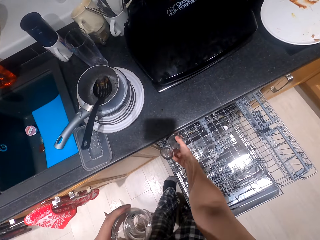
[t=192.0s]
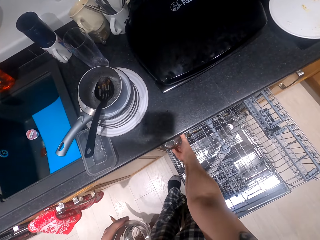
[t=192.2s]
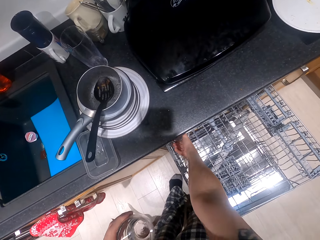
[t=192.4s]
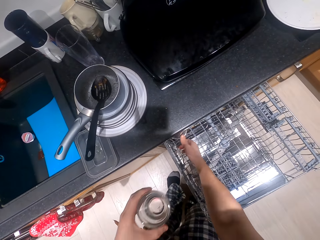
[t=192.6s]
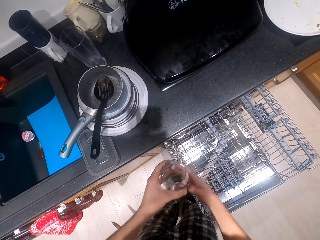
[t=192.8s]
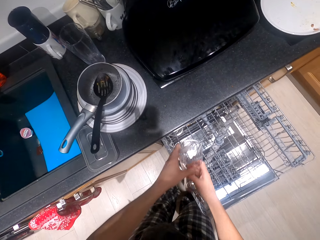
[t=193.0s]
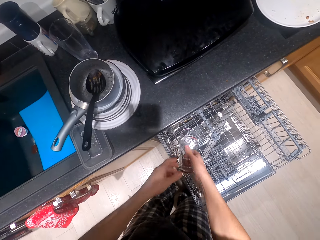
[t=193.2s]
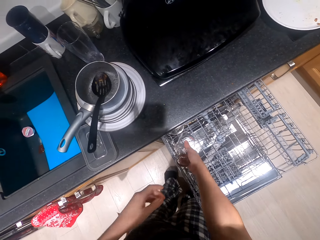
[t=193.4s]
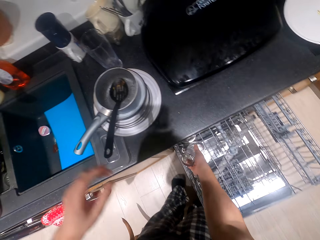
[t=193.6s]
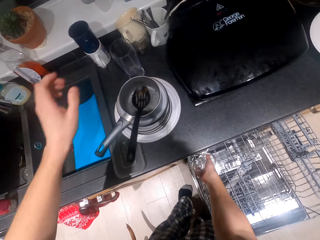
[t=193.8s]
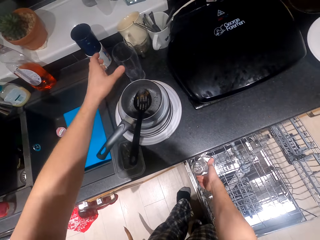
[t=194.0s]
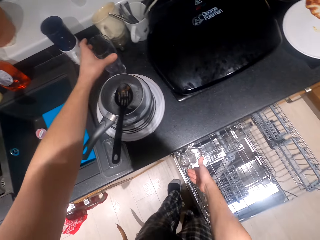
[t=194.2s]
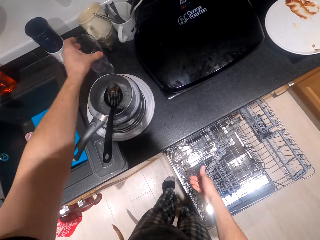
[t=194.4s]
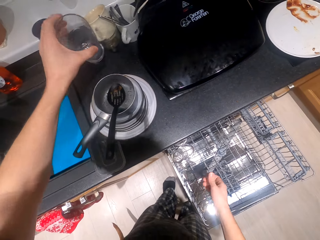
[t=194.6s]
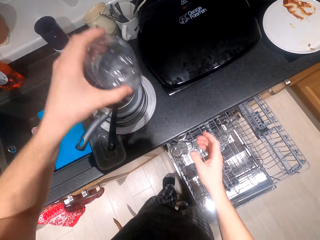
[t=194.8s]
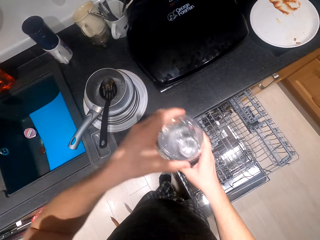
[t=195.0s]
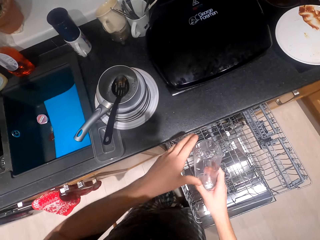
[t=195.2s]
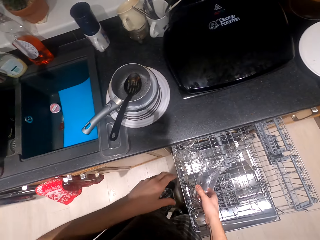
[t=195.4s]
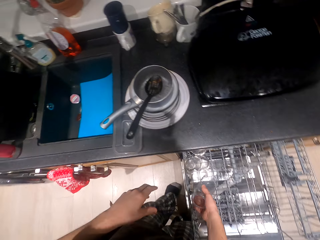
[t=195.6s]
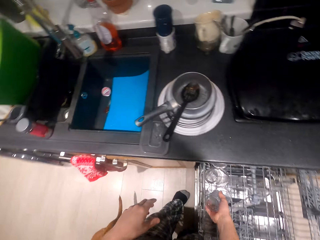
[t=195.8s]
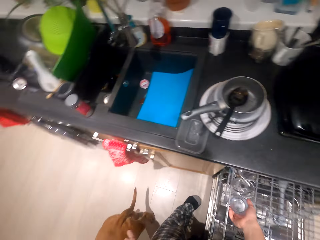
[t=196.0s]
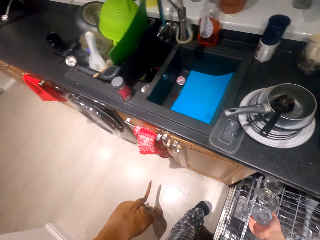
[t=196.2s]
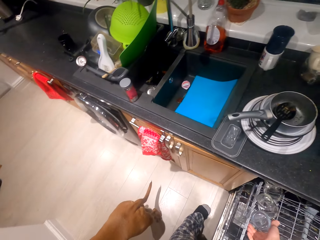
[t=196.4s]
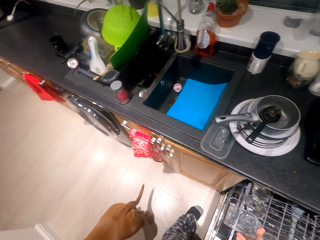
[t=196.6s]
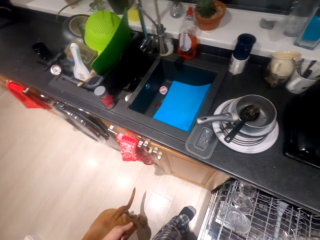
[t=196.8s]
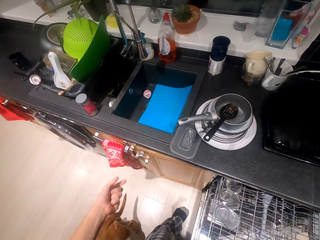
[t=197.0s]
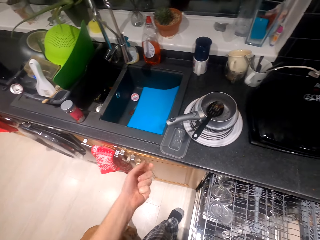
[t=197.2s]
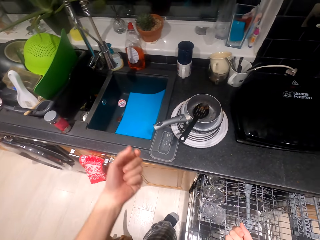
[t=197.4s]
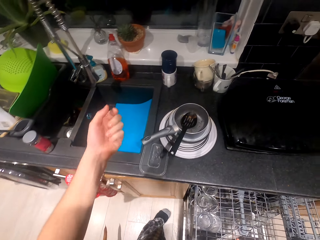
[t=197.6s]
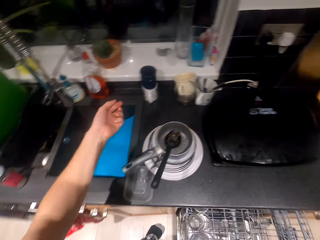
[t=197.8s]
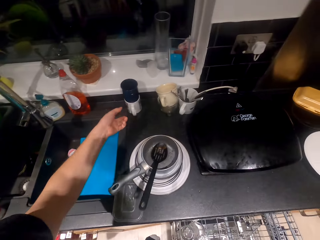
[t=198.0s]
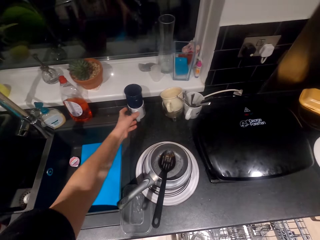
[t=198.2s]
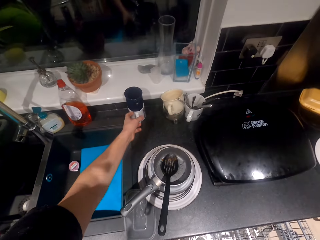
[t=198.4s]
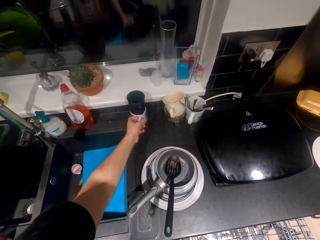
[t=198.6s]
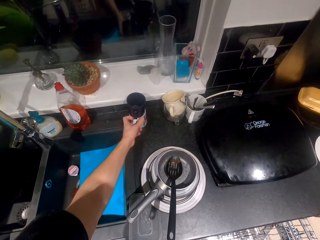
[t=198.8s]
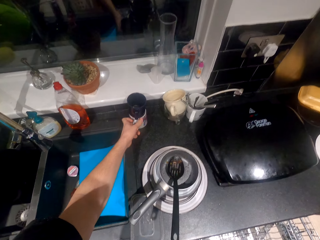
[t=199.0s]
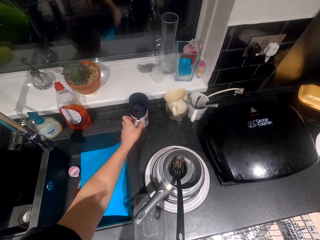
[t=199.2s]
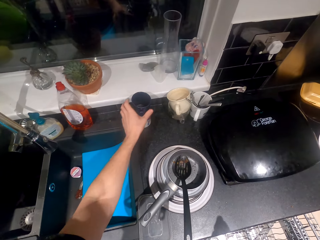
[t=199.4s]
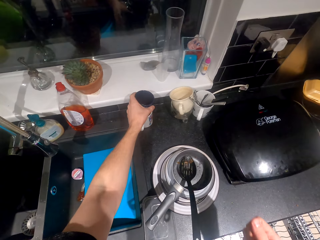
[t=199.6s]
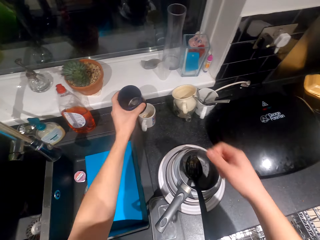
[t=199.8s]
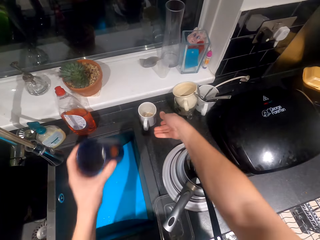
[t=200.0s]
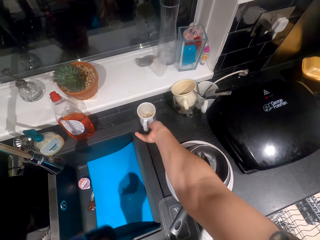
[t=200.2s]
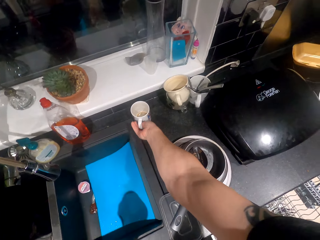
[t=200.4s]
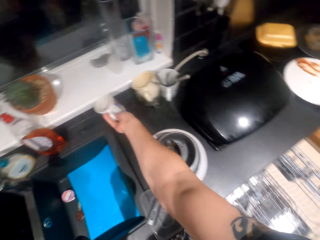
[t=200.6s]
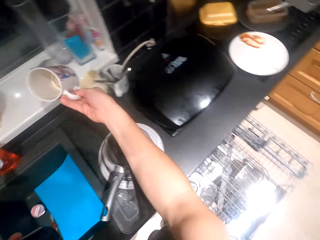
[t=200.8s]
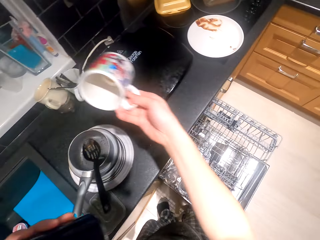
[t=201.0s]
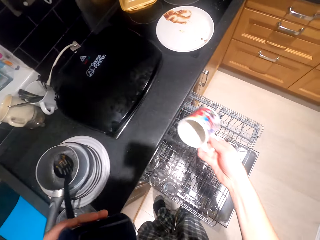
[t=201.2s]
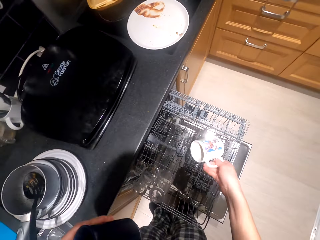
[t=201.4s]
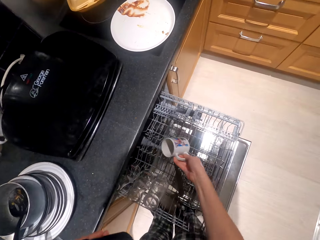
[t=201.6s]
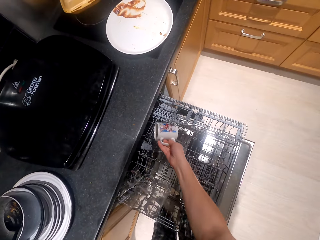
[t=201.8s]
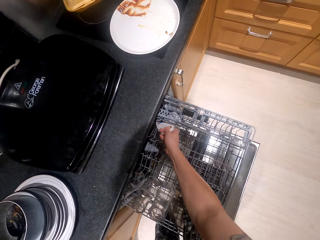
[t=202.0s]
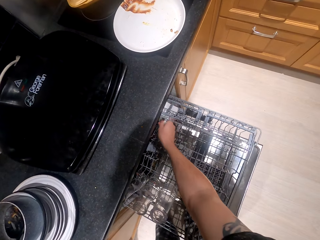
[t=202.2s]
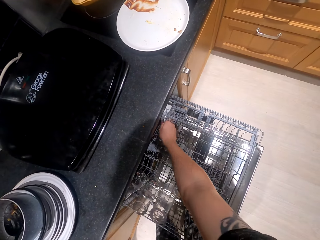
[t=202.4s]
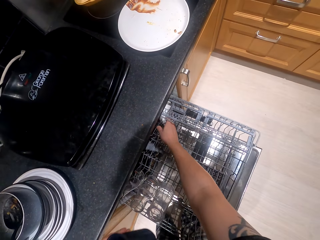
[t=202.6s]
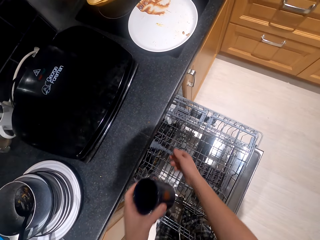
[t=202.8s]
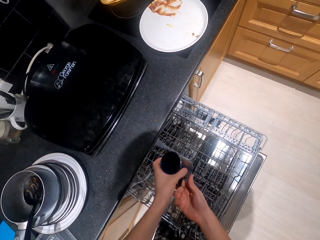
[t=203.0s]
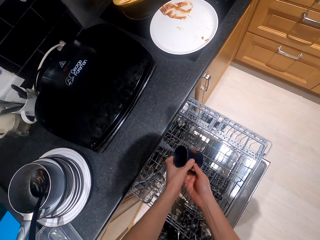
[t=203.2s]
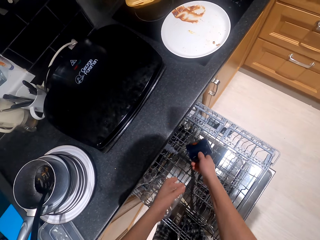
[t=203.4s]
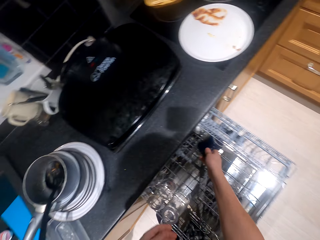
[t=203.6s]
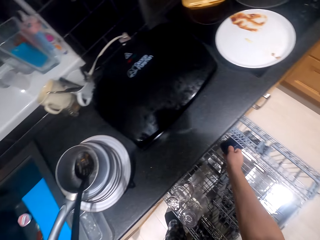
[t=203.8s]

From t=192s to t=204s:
The camera wearer puts the glasses in the upper rack or drawer. They pick a glass from the kitchen surface. They put the glass in the drawer. They pick cups from the kitchen surface. They put the cups in the drawer.

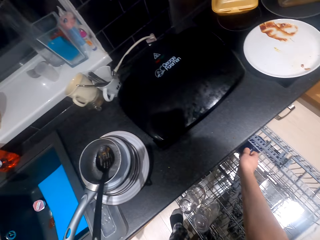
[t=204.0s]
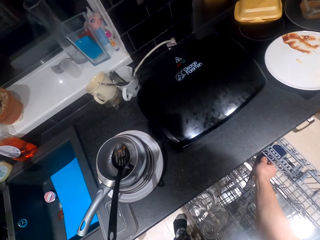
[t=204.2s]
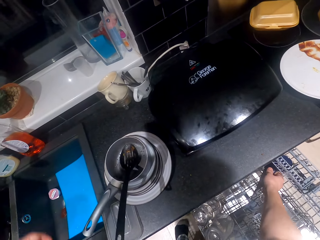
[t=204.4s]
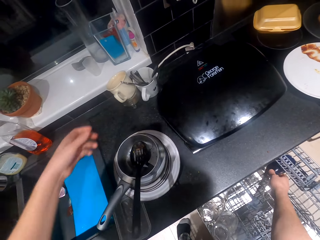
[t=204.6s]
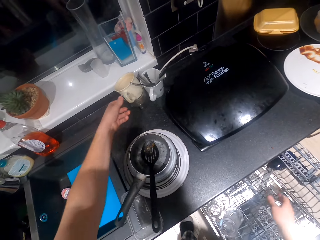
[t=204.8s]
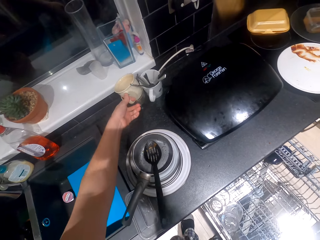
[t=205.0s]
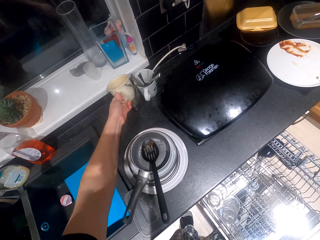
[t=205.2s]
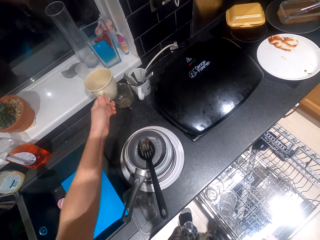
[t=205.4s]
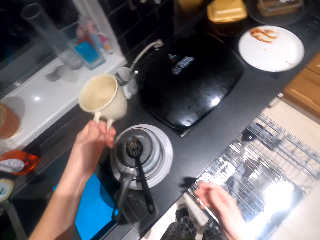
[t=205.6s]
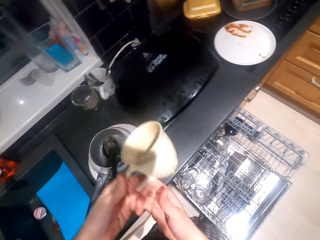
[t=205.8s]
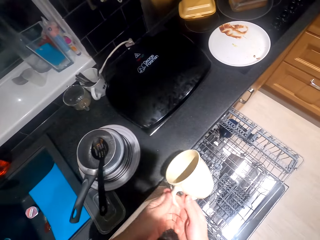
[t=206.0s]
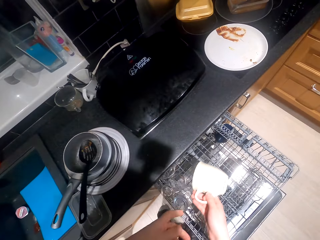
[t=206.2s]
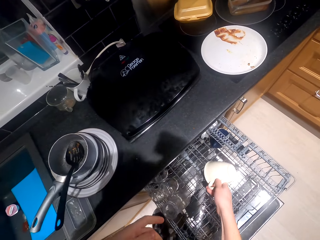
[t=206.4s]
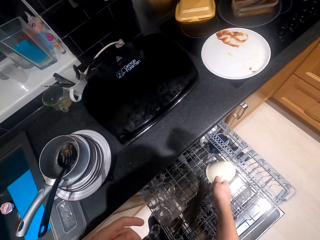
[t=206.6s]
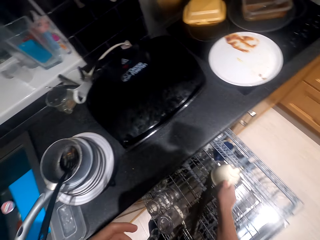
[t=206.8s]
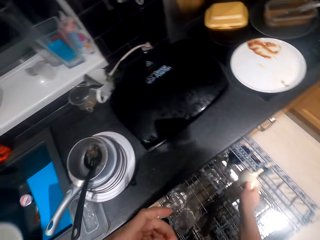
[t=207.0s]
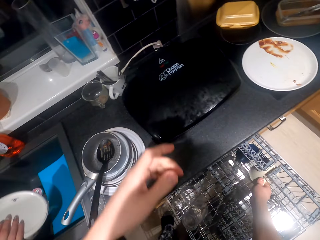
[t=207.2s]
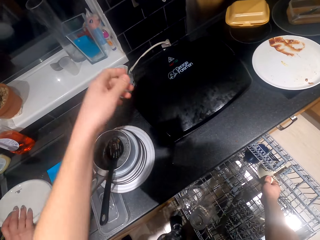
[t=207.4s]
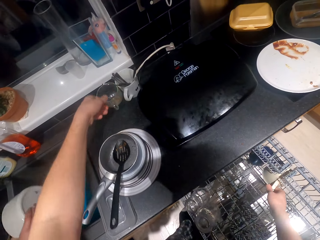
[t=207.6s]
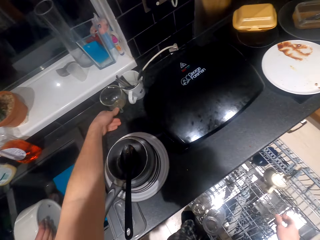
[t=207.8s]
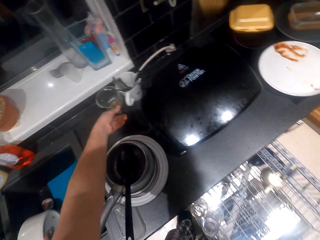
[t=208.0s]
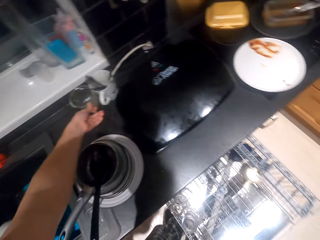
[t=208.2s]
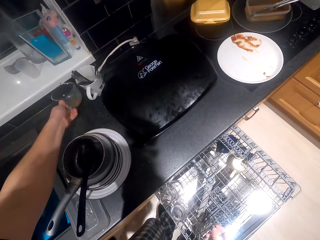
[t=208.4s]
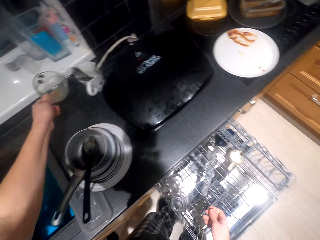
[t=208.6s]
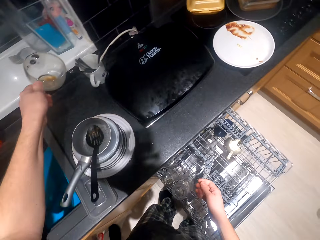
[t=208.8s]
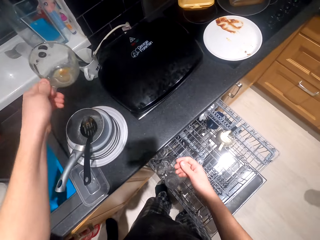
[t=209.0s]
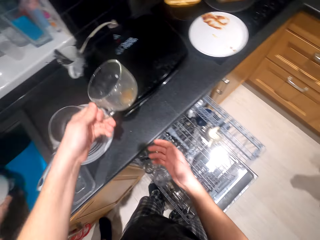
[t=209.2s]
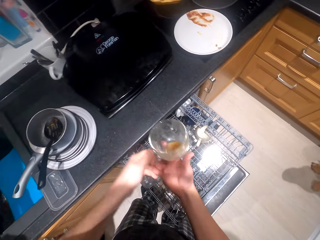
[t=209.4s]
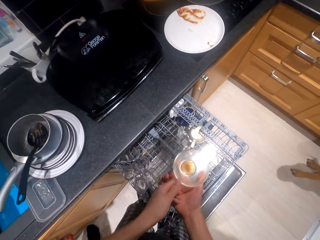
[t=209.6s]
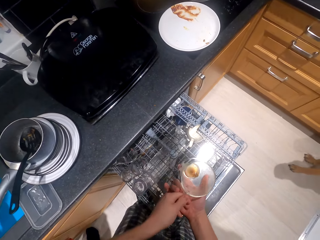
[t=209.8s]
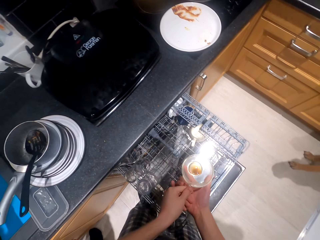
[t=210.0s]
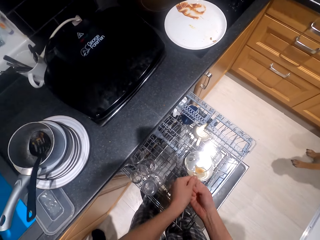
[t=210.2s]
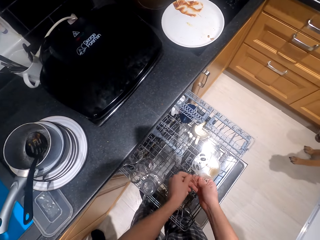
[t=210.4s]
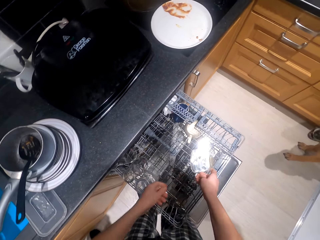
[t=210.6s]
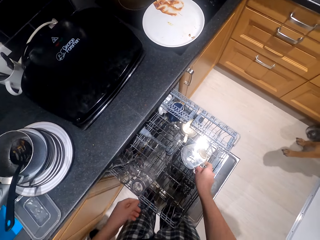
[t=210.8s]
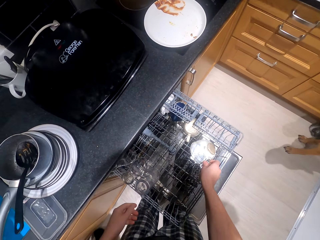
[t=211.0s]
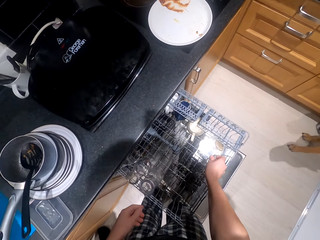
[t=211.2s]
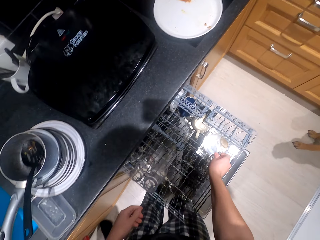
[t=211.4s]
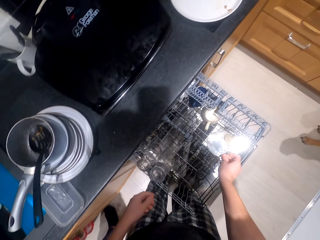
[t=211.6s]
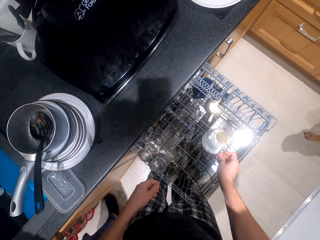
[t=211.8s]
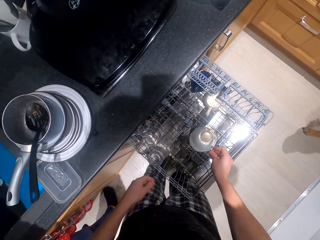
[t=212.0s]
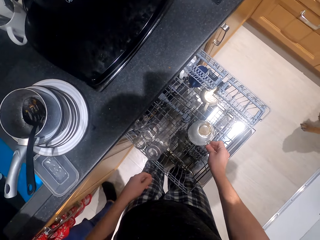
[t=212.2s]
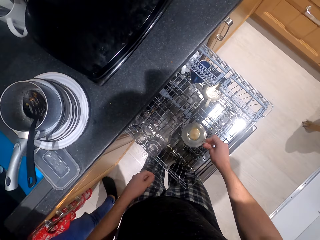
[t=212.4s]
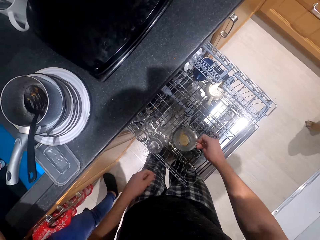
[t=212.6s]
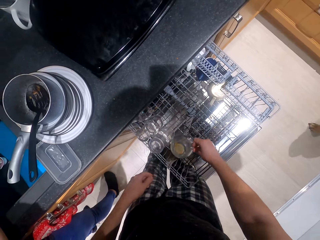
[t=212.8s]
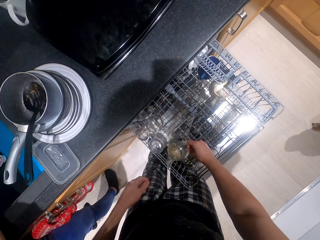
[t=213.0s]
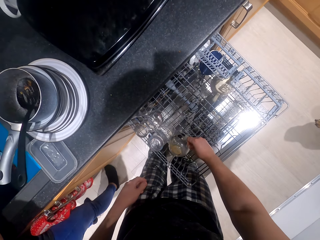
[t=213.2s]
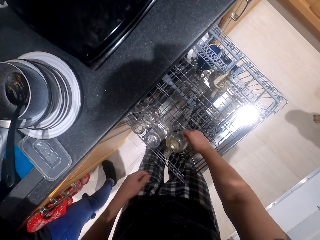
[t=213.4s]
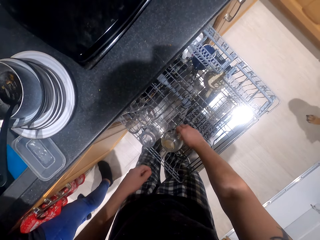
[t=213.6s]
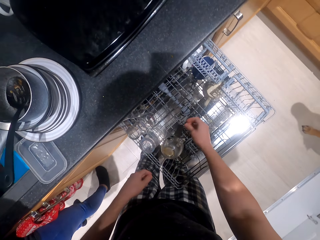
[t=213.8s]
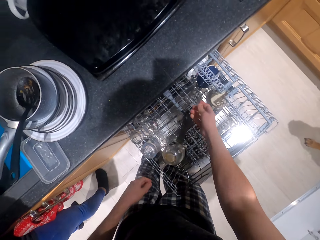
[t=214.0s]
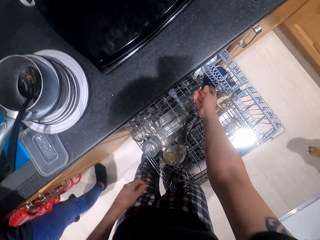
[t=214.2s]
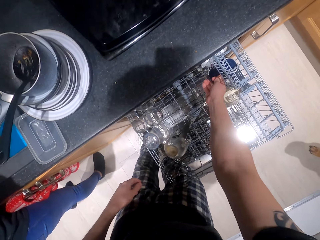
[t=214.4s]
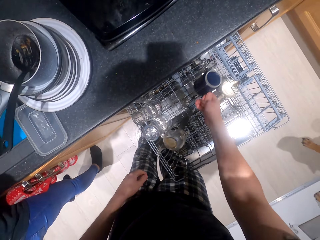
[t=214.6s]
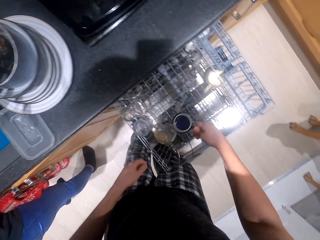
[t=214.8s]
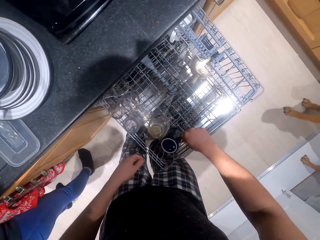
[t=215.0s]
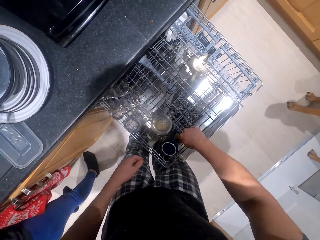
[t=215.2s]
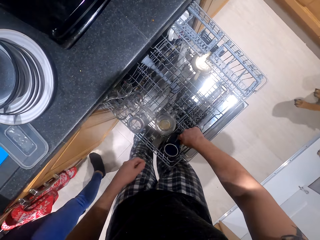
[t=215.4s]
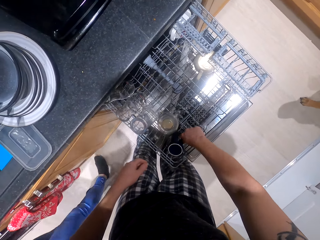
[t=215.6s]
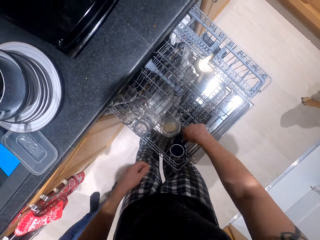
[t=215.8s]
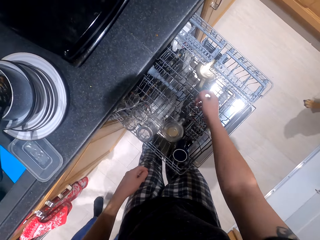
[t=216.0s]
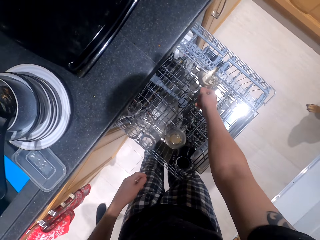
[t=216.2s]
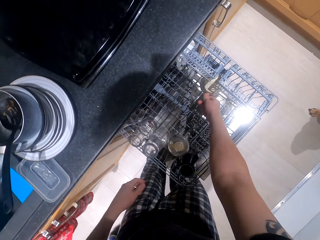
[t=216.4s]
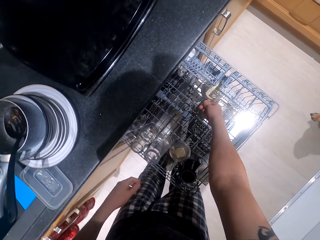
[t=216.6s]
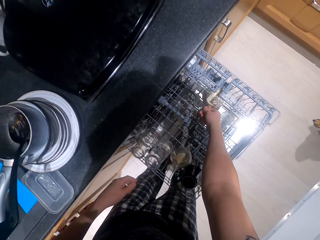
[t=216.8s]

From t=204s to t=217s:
The camera wearer picks cups from the kitchen surface. They put the cups in the drawer. They pick cups from the kitchen surface. They put the cups in the drawer.
